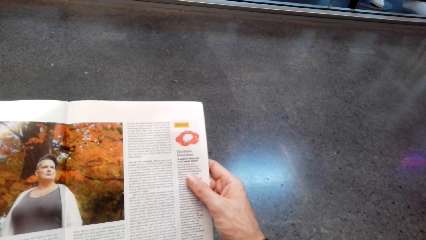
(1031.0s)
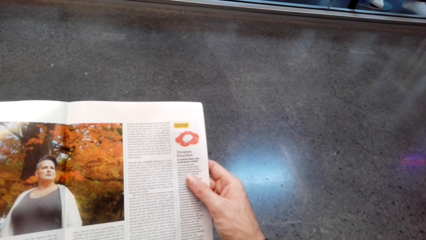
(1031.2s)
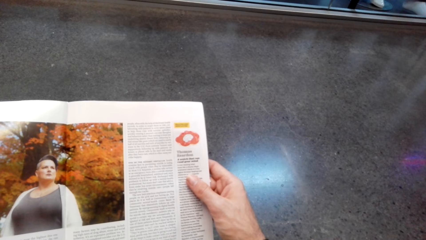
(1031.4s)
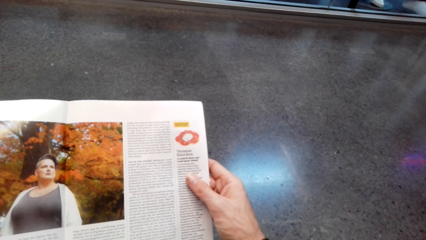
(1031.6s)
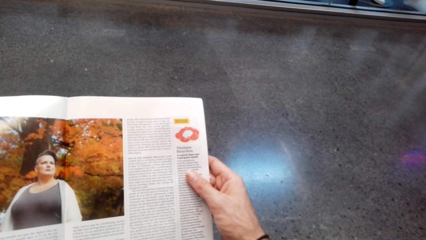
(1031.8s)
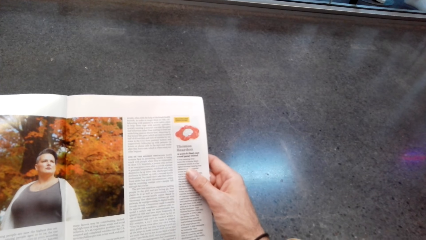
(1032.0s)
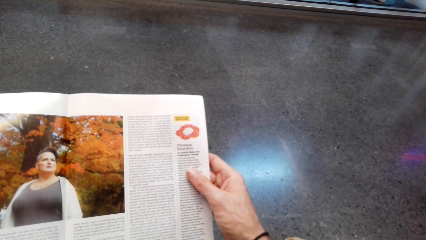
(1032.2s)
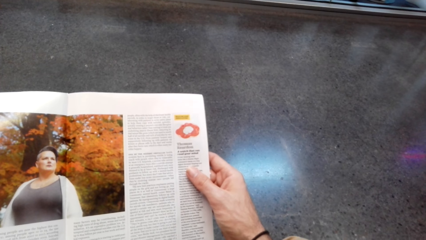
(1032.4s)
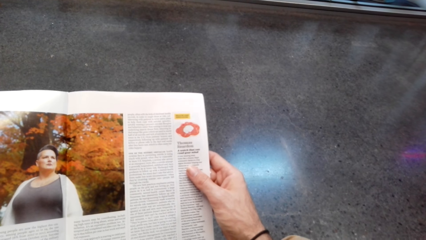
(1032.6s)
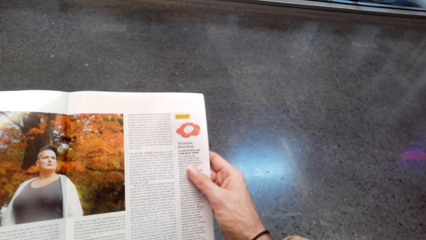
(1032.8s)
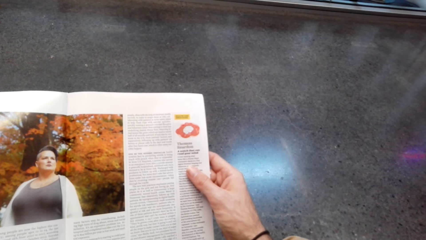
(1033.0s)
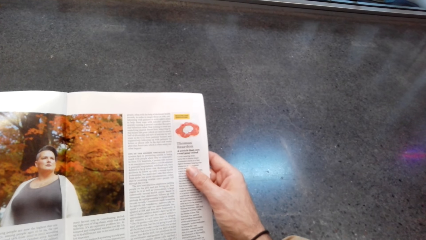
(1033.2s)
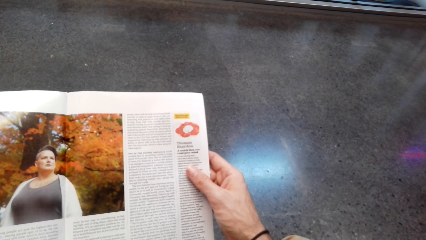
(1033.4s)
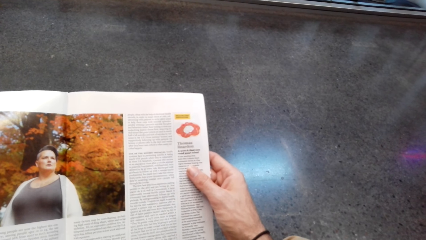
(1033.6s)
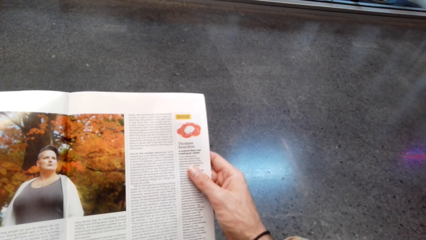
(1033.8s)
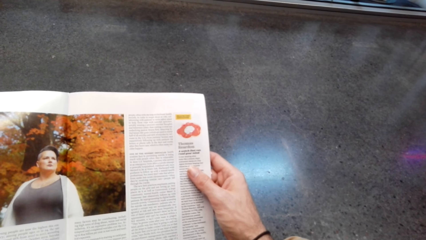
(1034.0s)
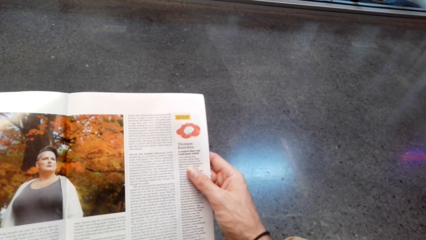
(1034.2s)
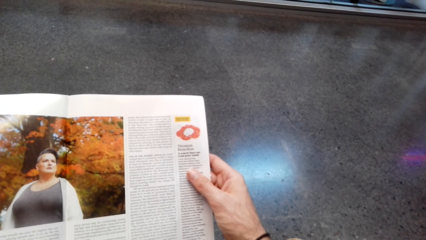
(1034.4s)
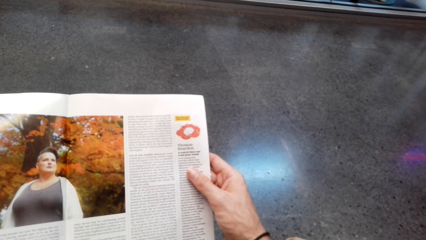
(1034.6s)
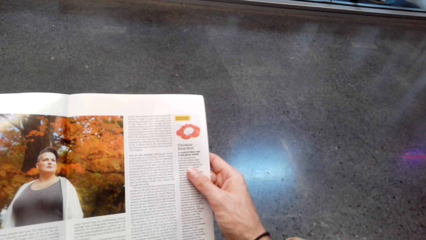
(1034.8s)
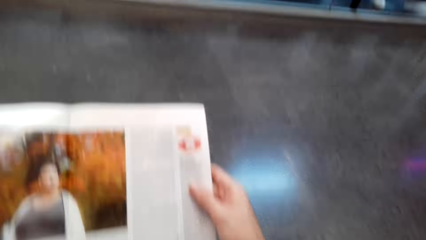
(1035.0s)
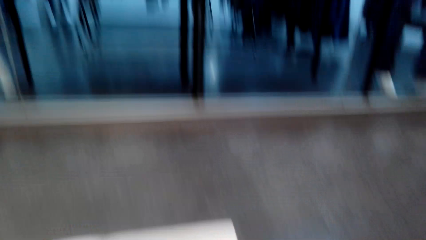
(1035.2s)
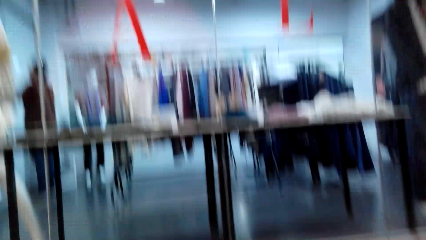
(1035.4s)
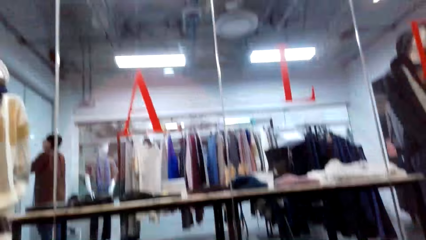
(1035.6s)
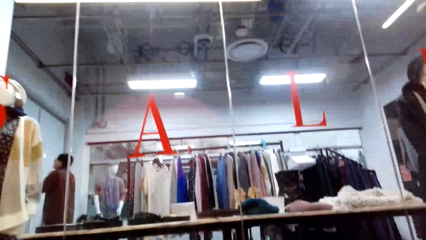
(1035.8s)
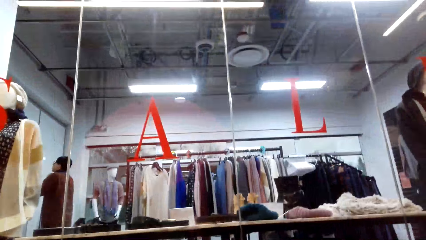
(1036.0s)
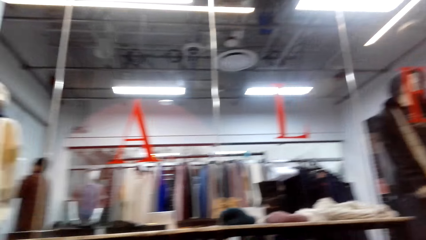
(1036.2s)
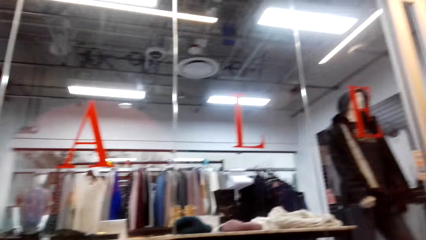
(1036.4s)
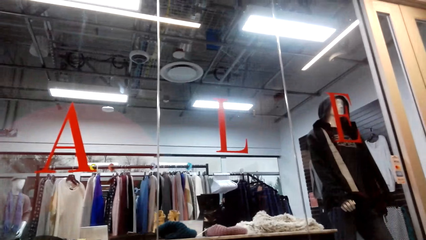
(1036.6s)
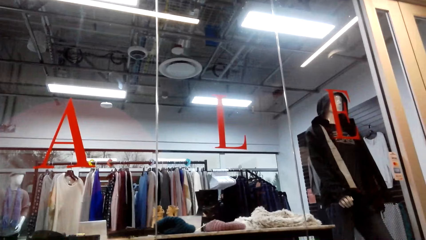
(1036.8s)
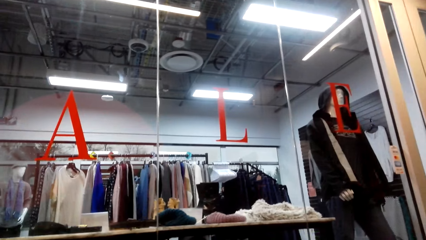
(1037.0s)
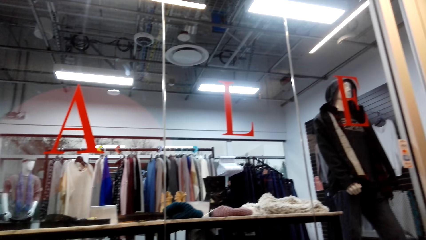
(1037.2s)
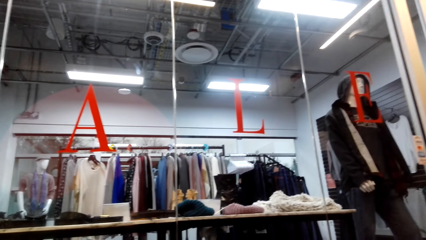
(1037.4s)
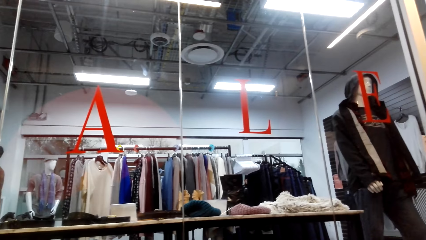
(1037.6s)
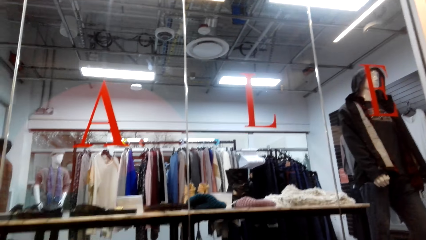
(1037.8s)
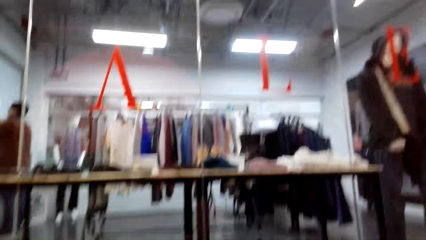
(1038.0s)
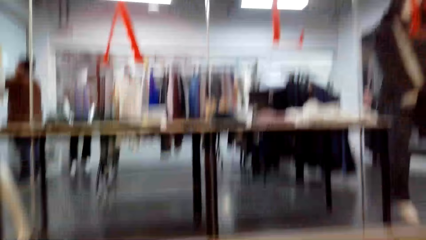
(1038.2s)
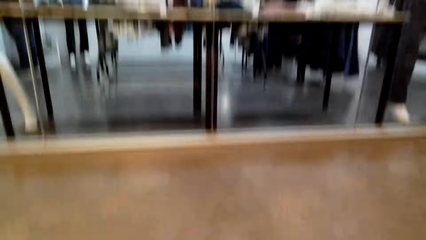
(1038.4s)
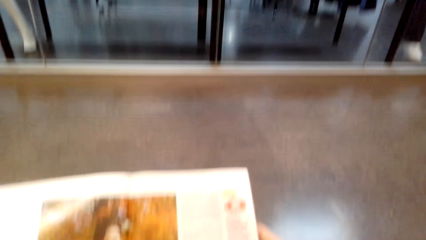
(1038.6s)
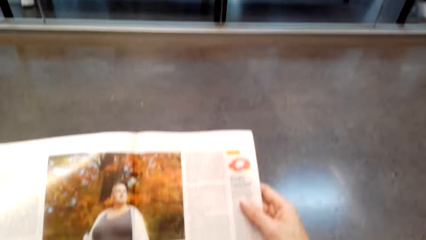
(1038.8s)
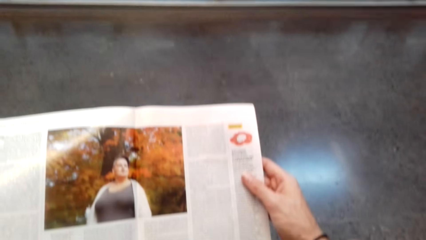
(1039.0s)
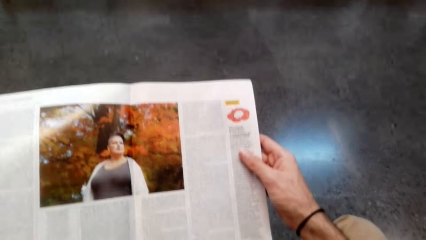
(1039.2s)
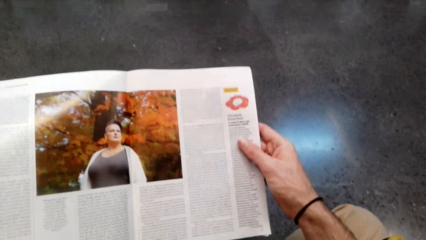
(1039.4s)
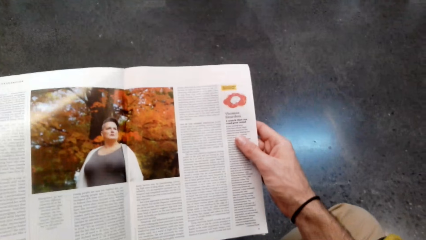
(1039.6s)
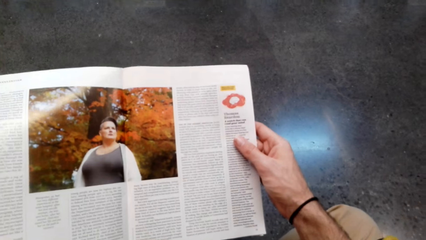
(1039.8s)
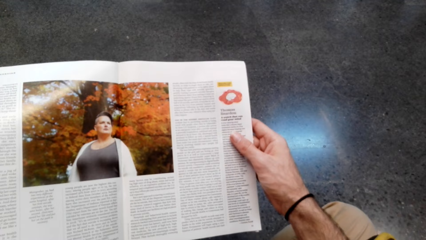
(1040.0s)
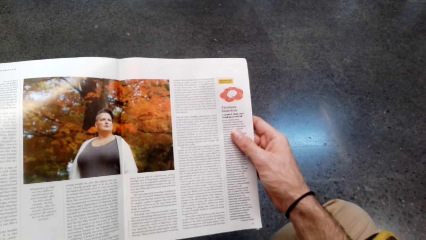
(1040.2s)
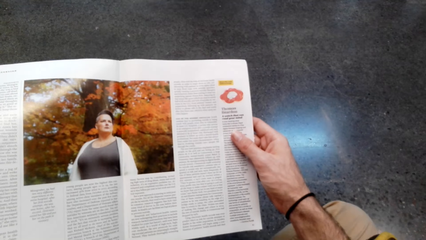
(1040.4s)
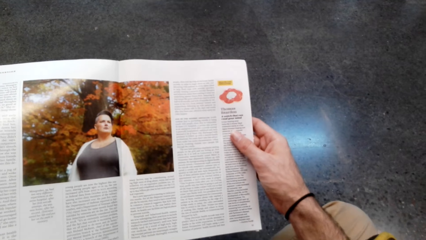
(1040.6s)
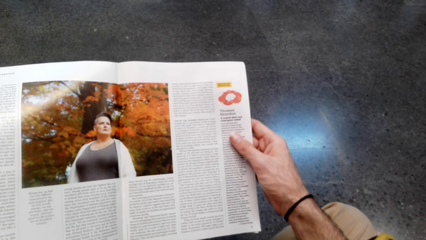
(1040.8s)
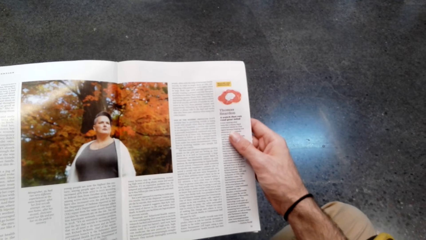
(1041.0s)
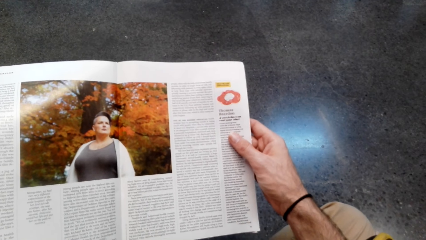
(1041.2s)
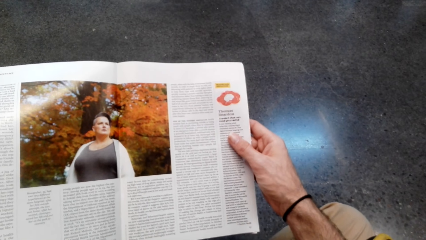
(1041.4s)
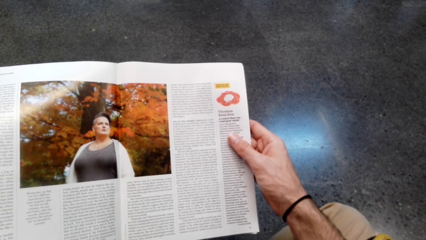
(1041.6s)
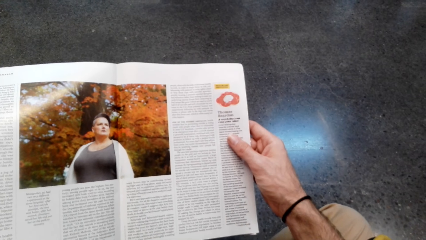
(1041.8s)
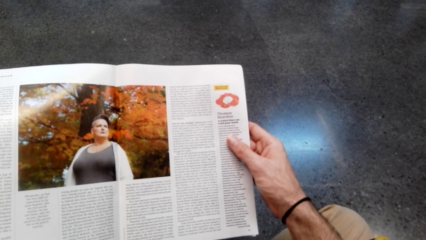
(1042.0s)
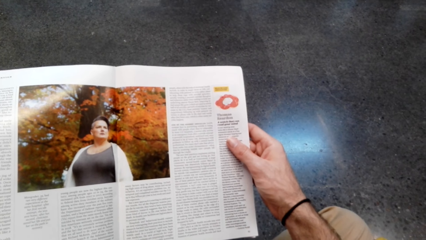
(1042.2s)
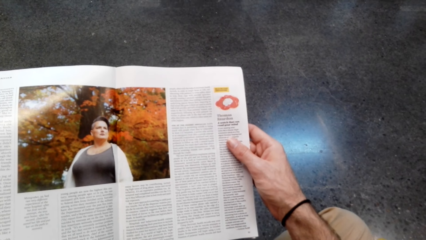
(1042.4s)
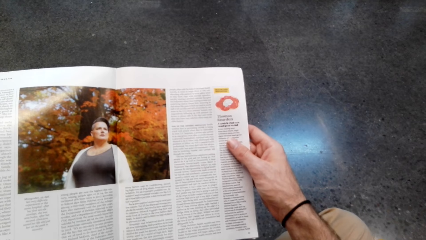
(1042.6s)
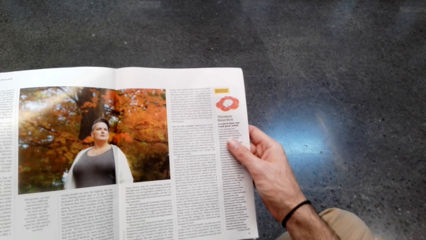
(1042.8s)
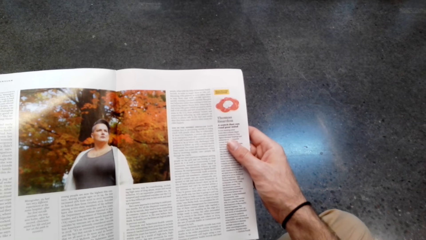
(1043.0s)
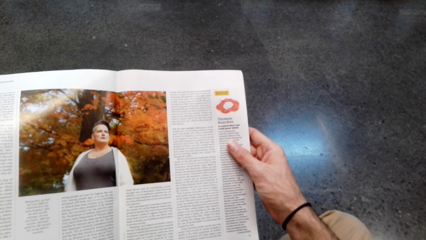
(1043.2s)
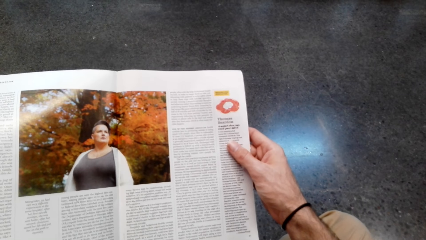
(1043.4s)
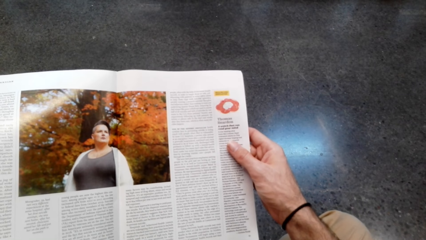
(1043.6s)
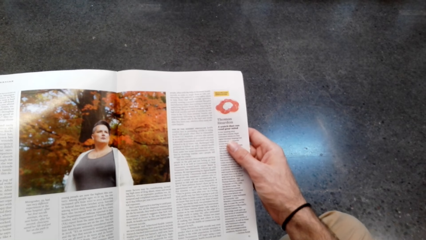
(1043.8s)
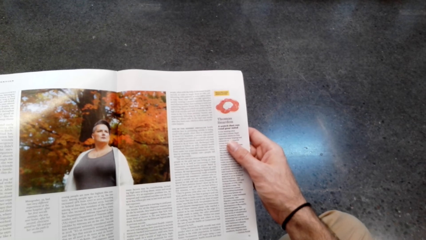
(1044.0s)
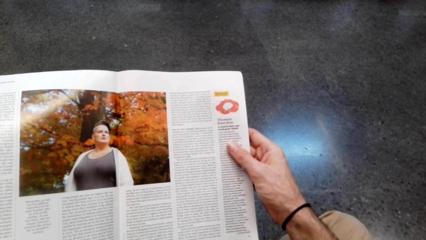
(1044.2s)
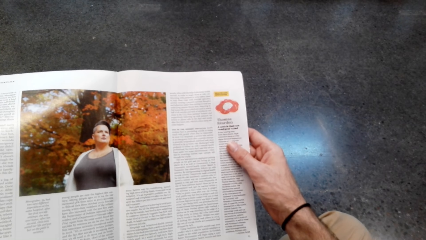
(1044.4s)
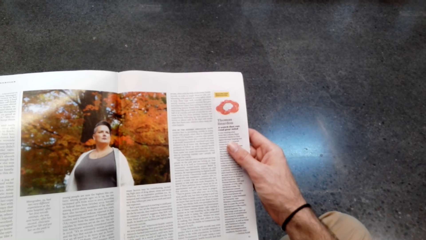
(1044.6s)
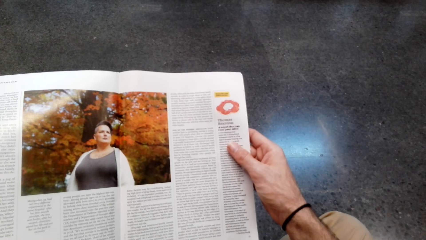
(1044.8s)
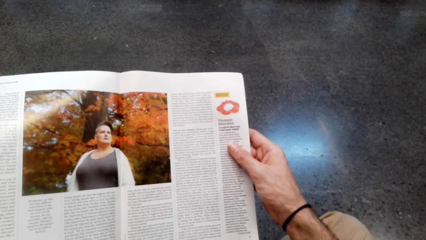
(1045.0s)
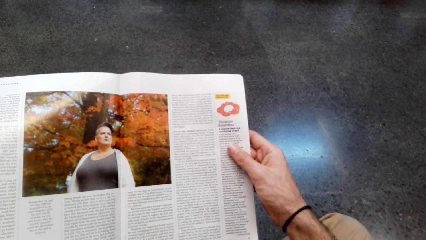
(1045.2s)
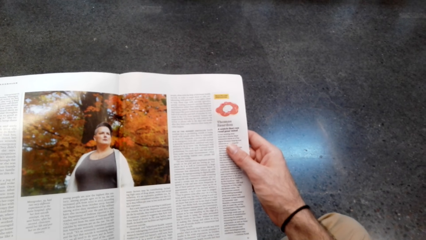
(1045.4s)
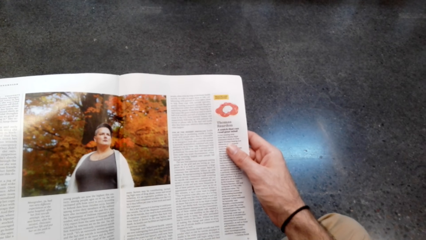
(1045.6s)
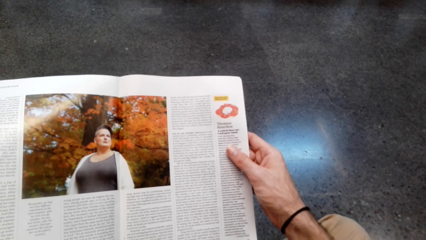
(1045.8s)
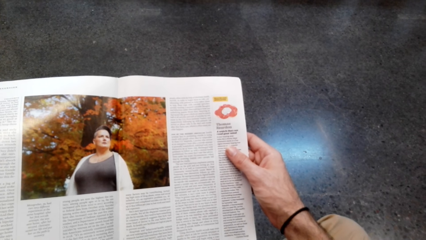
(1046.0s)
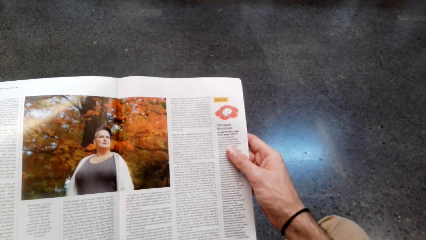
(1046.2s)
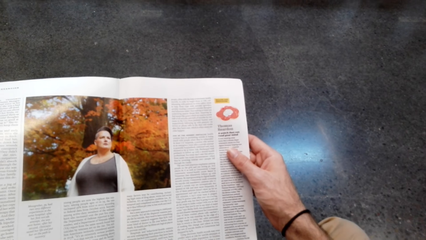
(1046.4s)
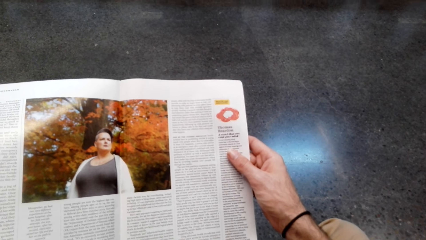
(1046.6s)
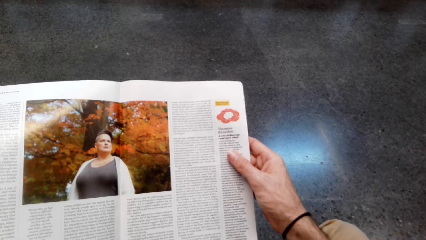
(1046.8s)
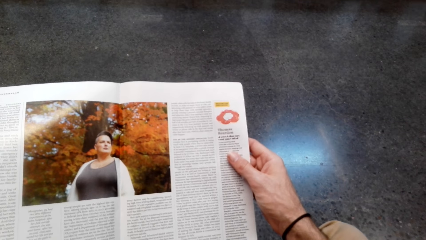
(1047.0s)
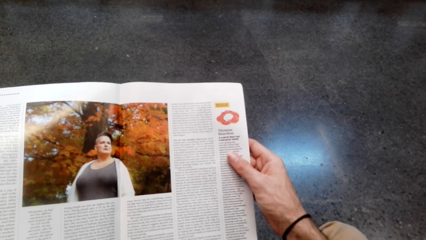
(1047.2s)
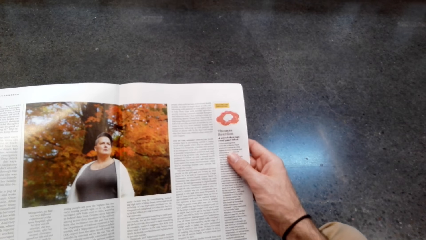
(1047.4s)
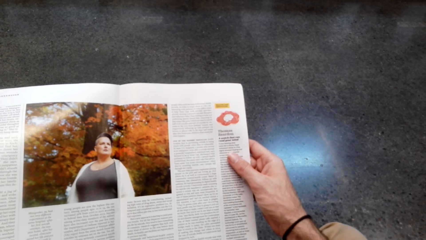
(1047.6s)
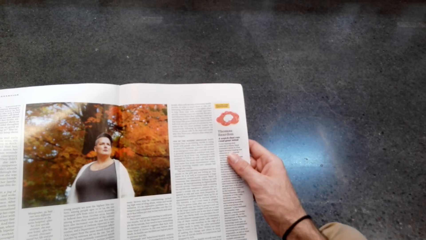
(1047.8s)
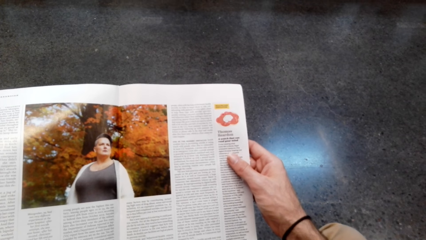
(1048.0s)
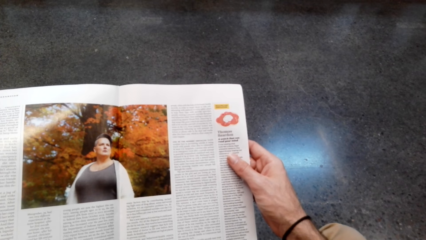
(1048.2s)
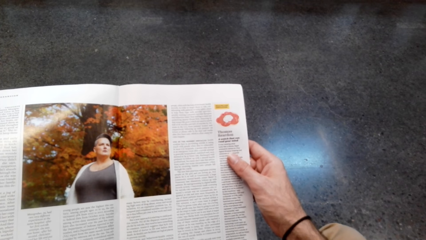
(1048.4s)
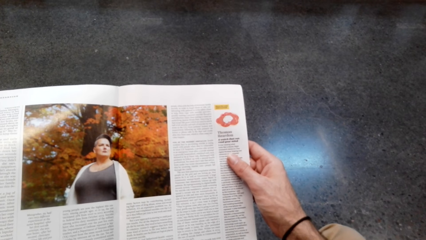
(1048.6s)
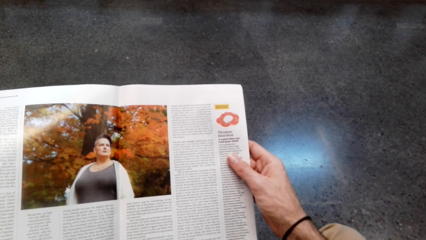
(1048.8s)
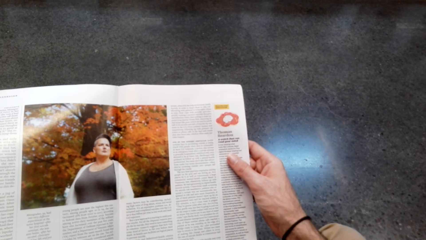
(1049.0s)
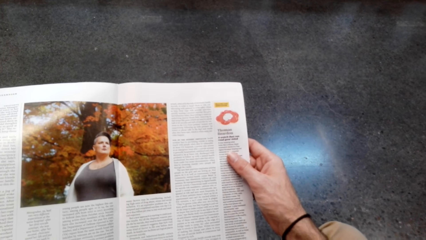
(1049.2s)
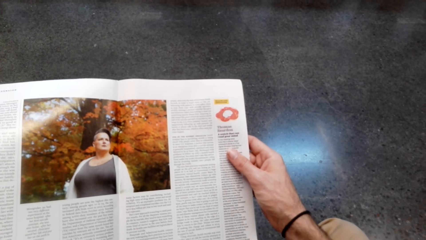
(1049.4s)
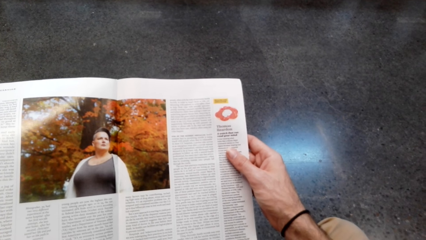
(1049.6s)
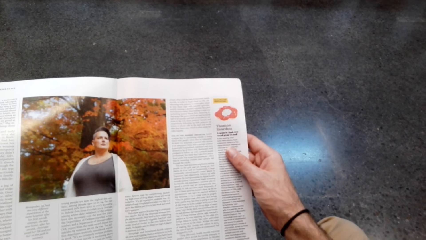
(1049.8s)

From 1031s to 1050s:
The camera wearer looks around. They read the magazine.
